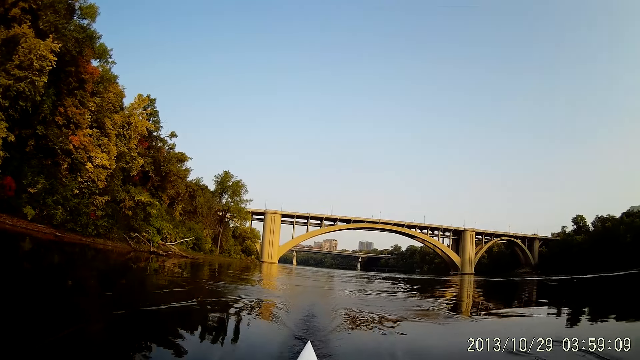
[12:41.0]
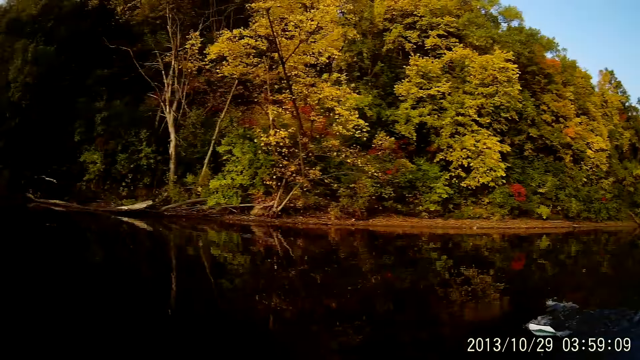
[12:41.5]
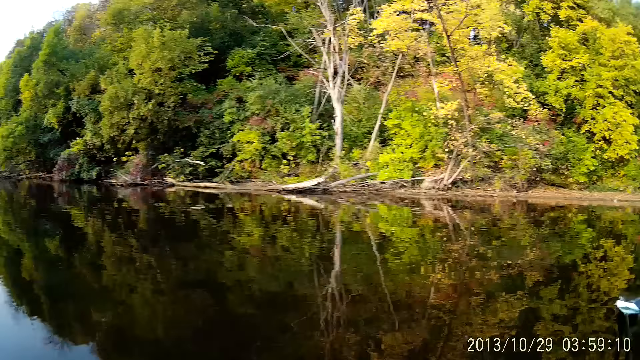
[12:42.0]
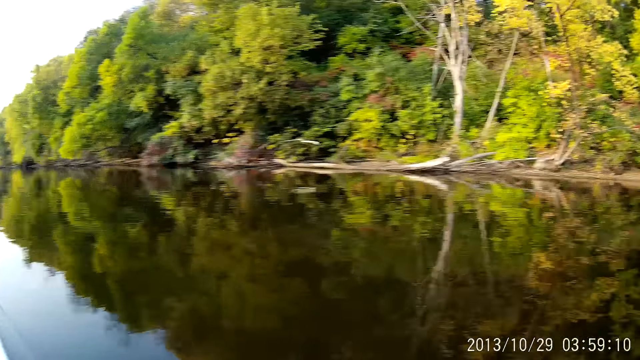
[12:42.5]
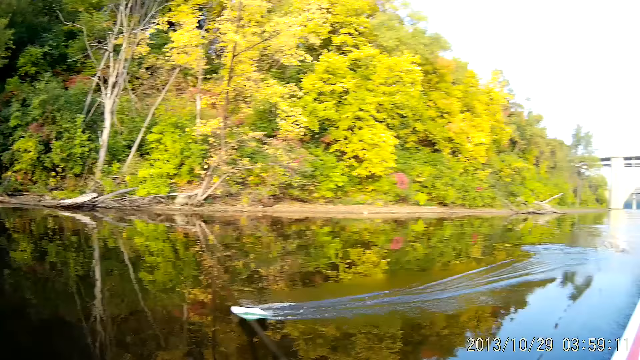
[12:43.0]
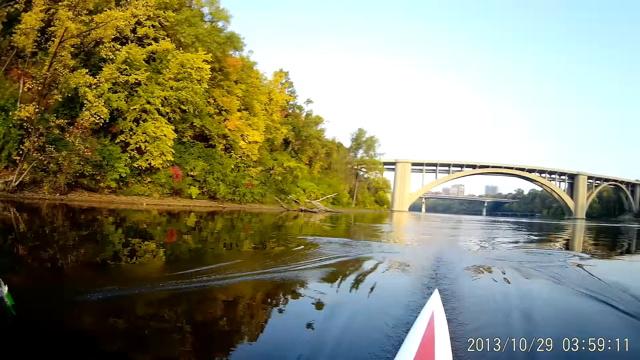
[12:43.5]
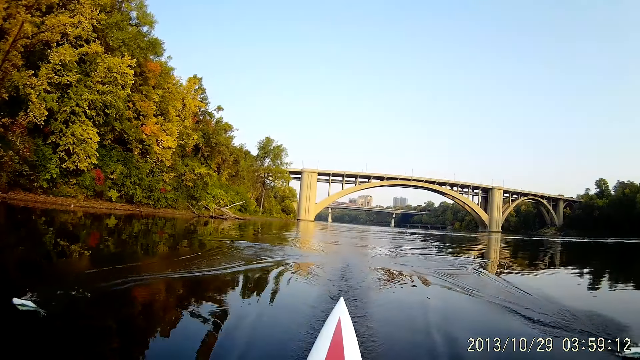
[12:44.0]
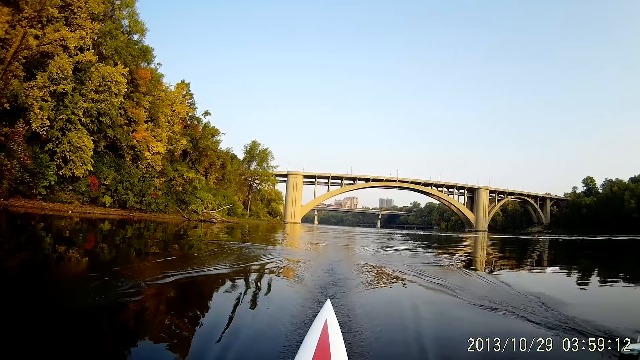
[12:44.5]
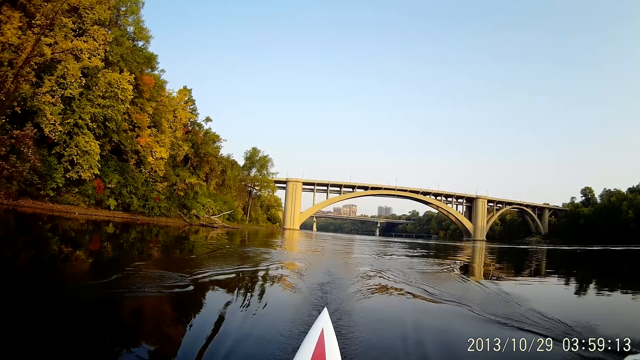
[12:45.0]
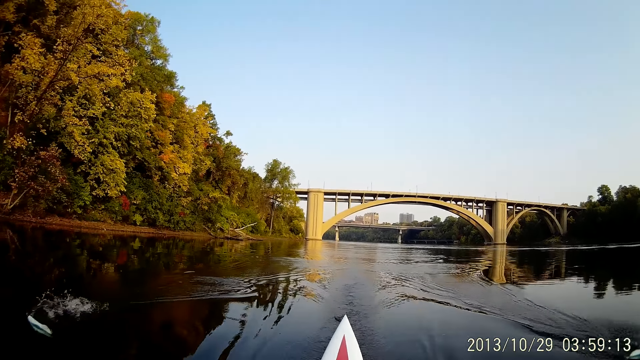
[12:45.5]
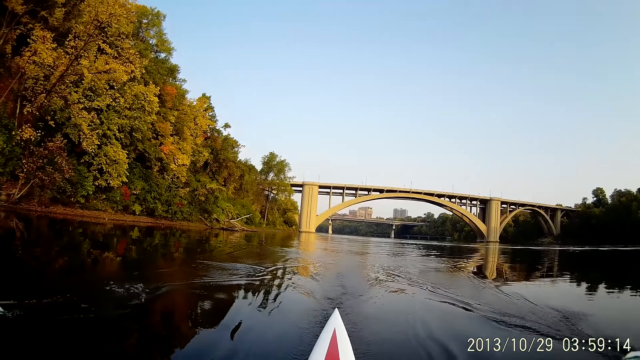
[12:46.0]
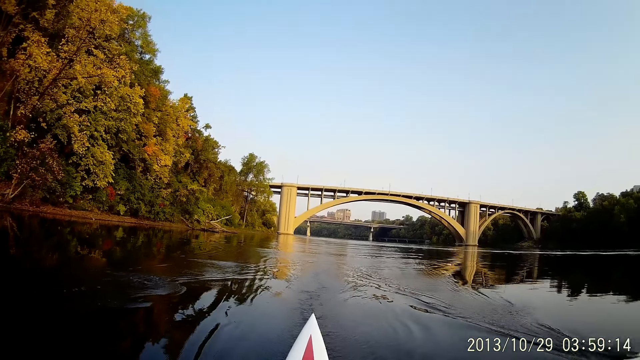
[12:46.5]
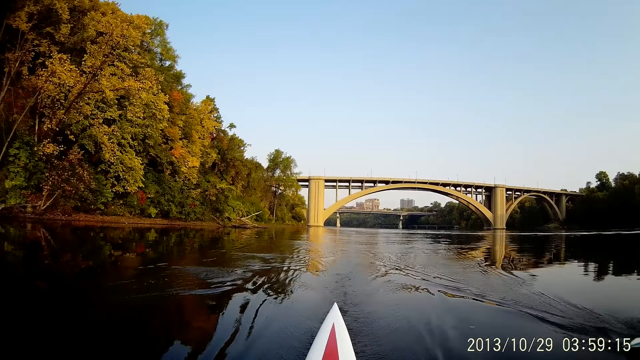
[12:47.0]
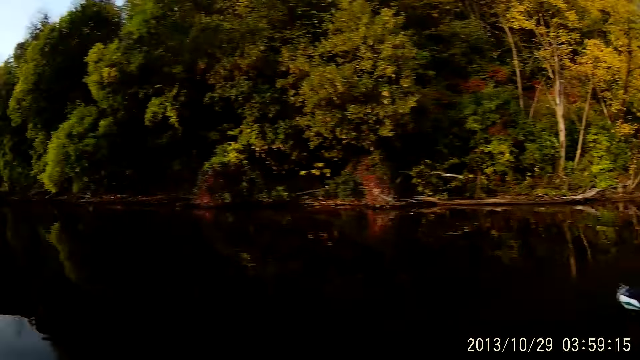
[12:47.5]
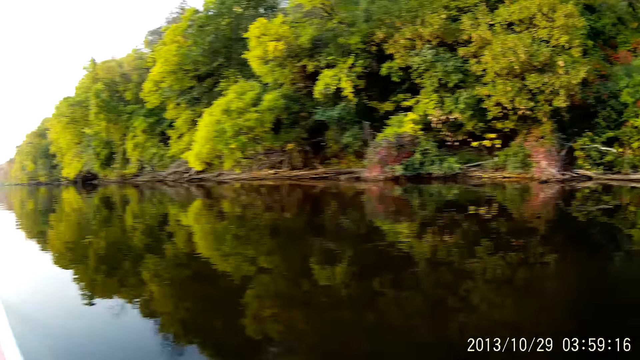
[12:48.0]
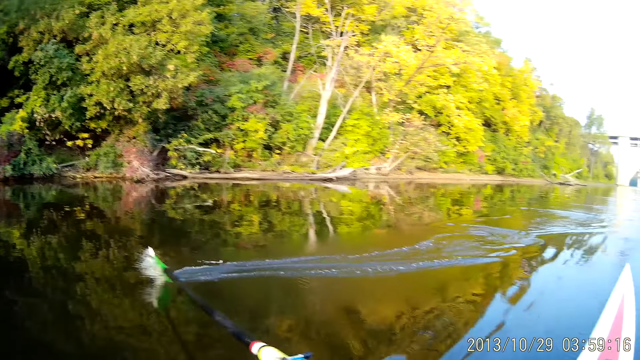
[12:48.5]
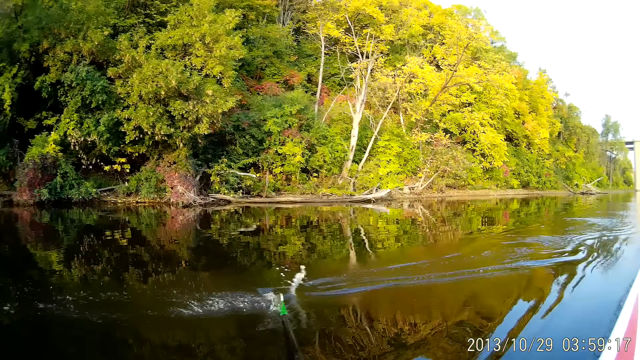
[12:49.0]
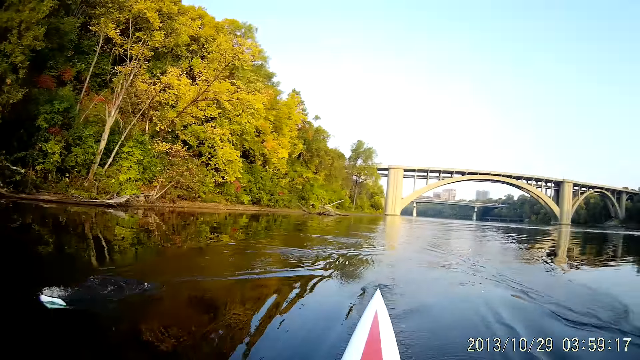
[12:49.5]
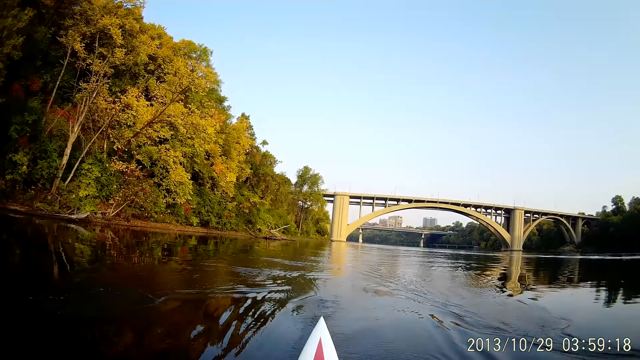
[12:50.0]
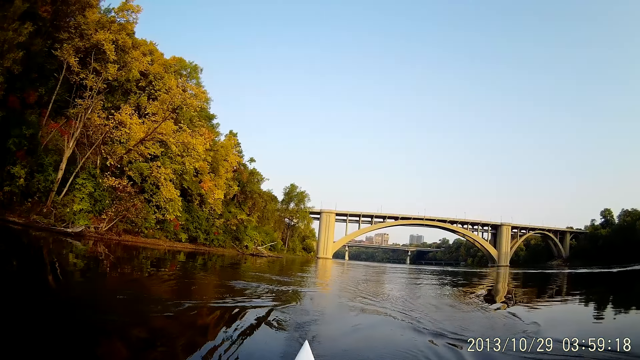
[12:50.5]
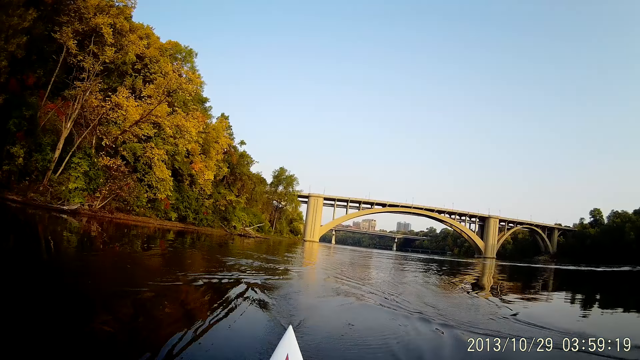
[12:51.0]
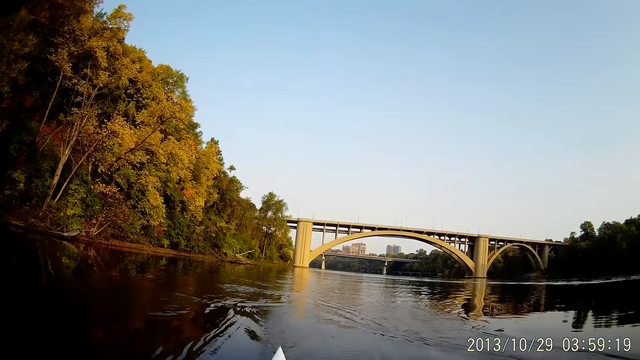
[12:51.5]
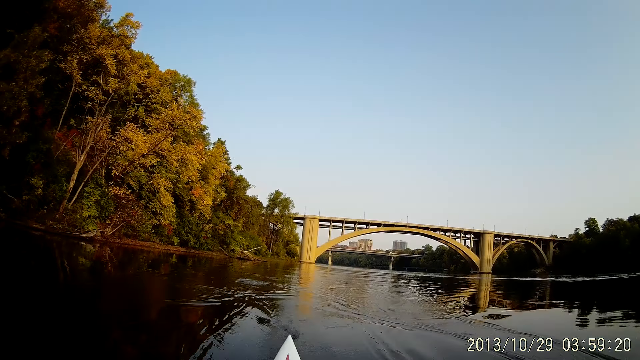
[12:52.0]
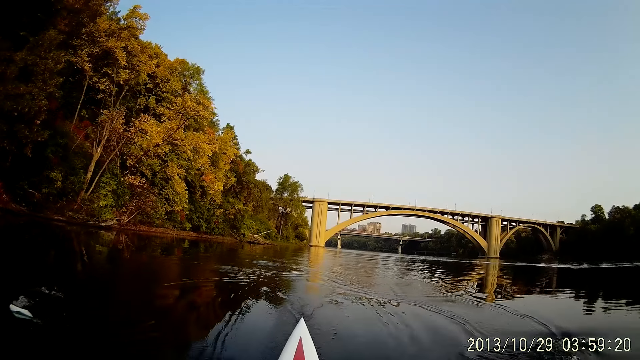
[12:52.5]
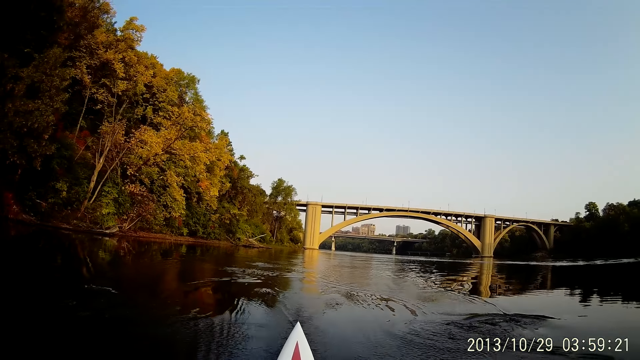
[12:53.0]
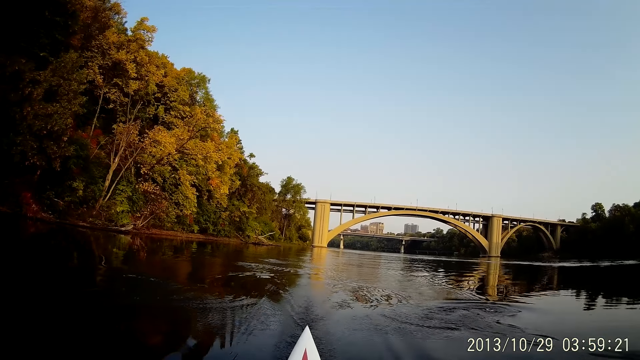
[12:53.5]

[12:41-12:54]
The camera wearer looks around. They row a boat on the sea water. They ride with the boat on water. They look around. They row the boat on the sea water. They ride with the boat on water.

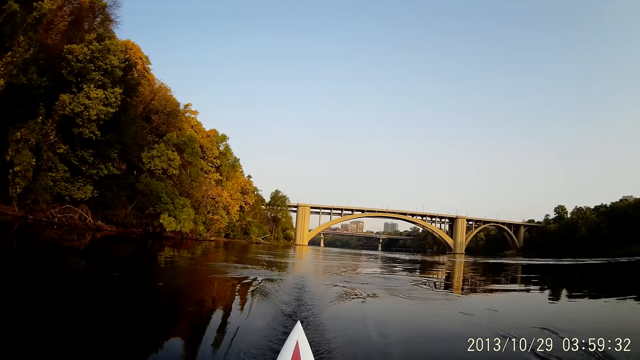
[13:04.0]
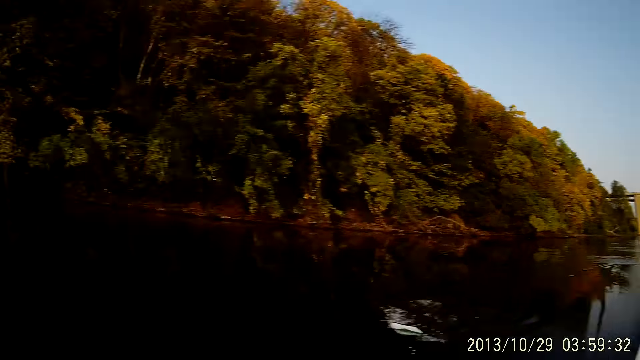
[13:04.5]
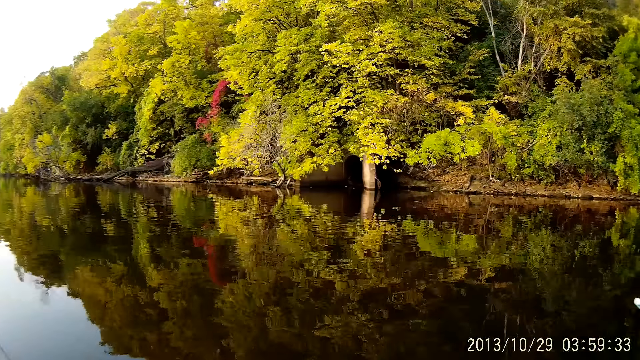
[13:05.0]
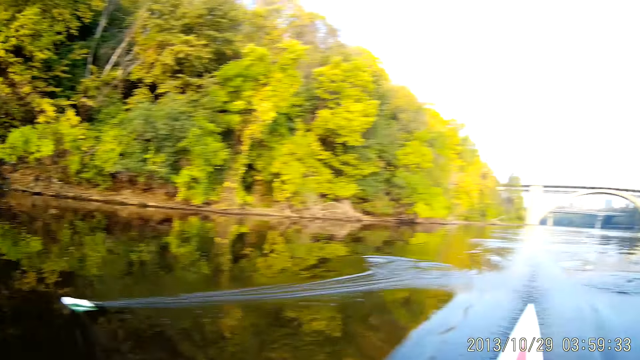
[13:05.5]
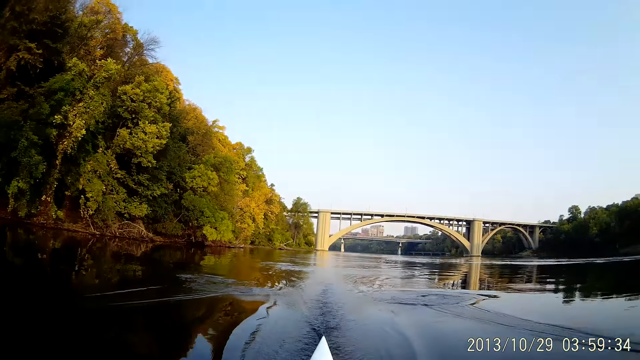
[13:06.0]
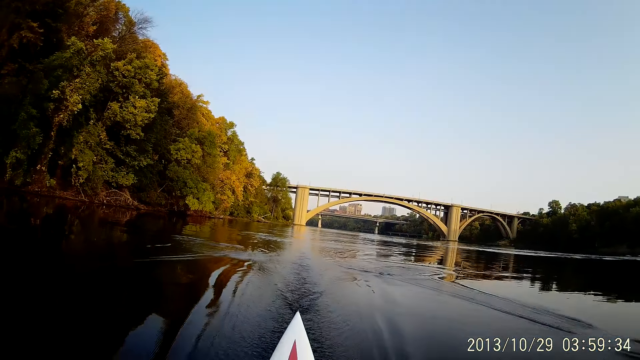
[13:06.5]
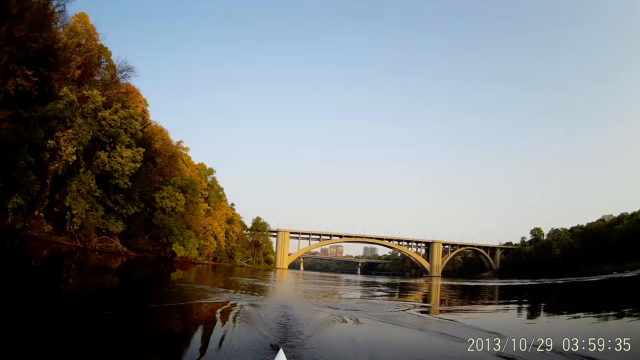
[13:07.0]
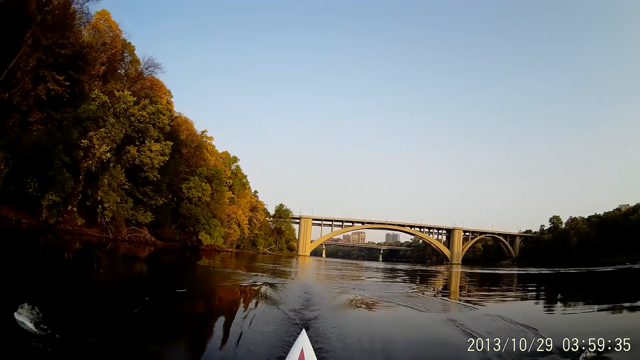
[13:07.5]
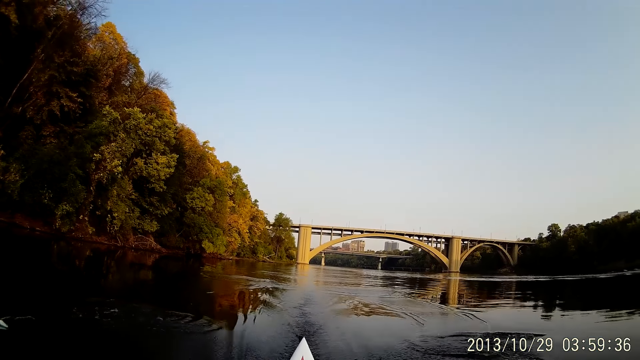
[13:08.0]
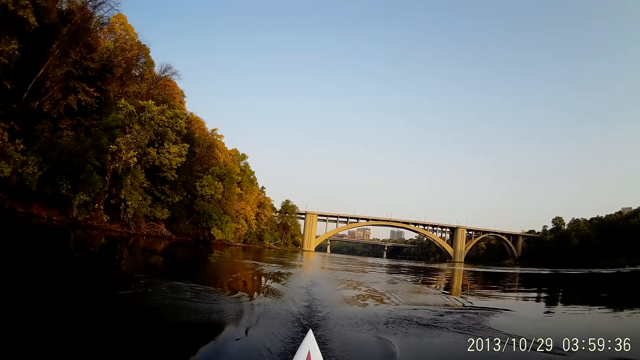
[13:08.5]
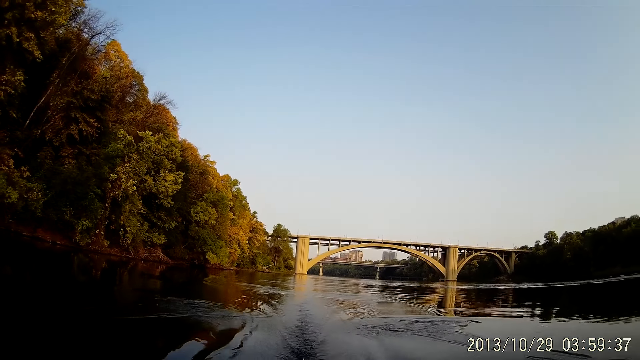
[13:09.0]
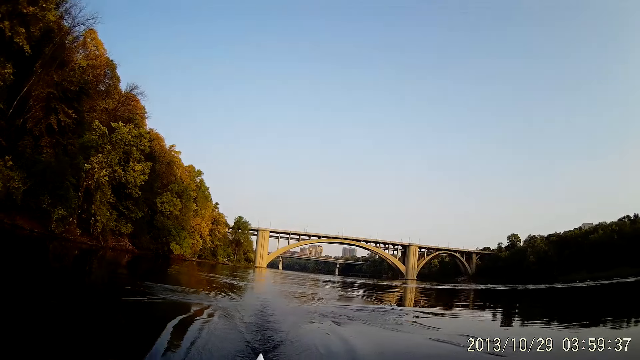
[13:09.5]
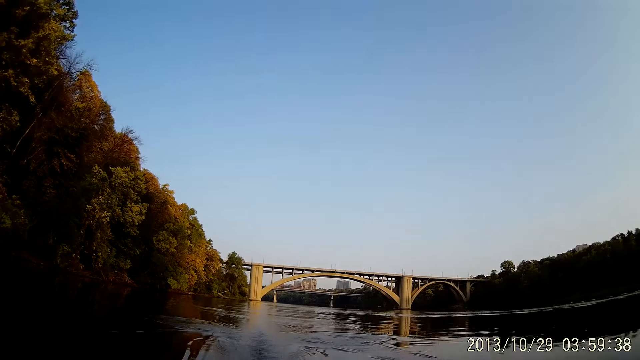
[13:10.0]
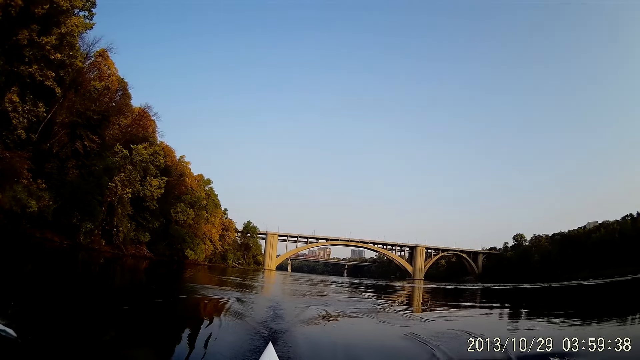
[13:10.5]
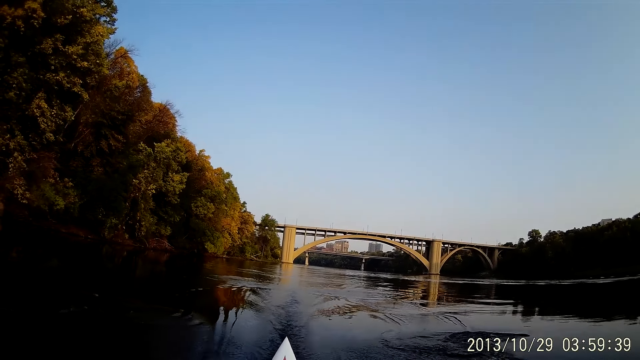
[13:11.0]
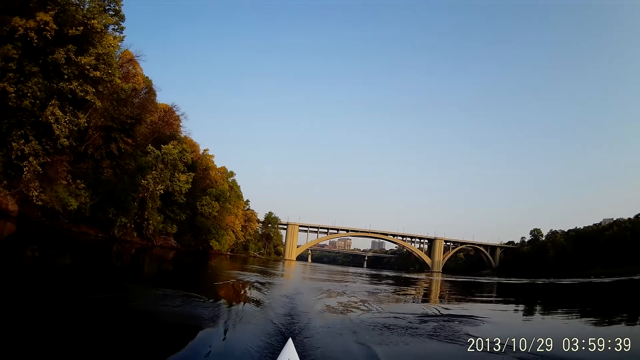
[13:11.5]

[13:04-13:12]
The camera wearer looks around. They ride with a boat on water. They row the boat on the sea water.
